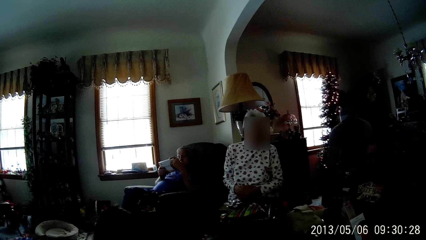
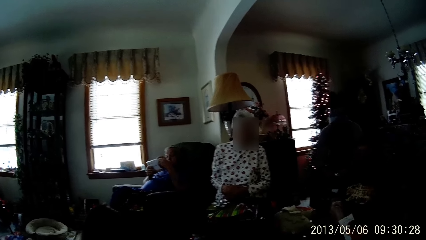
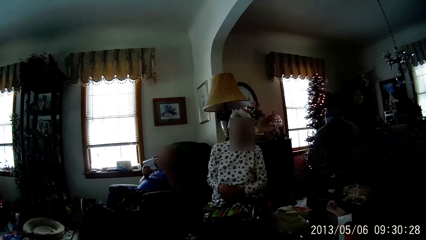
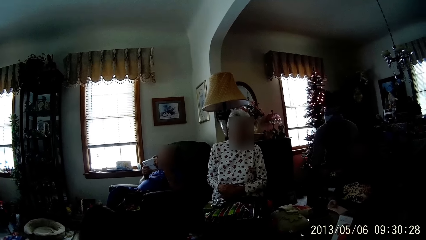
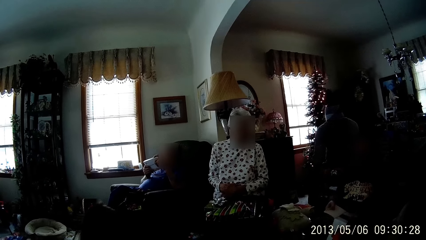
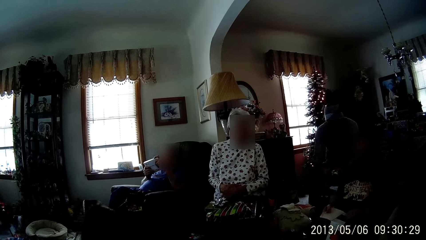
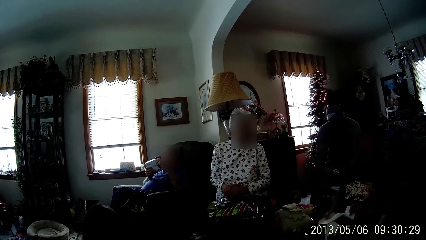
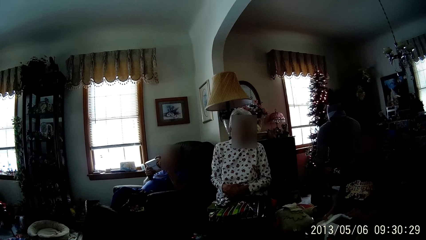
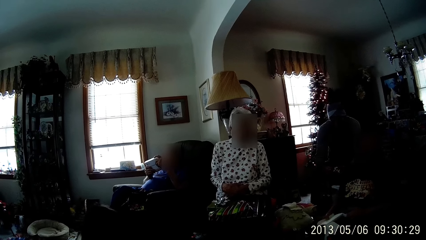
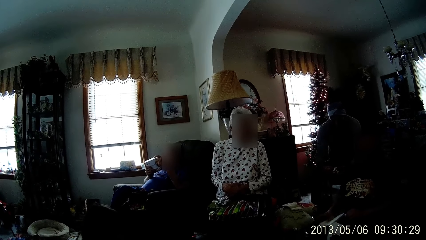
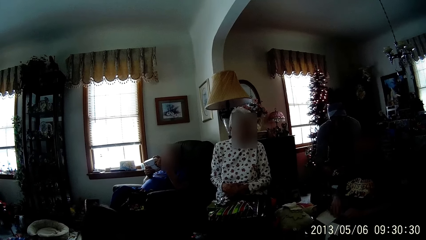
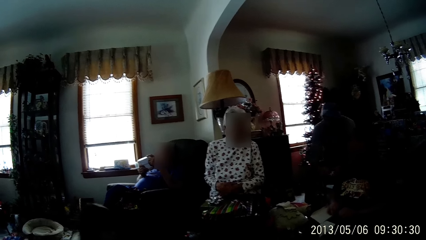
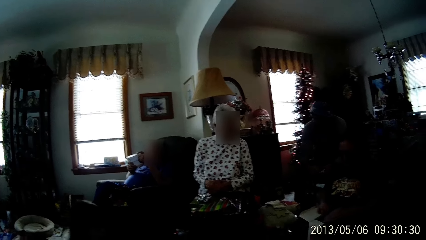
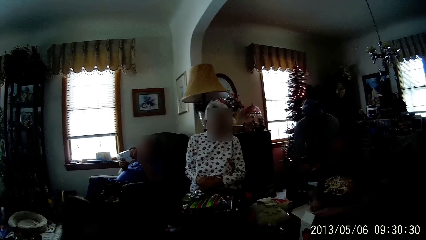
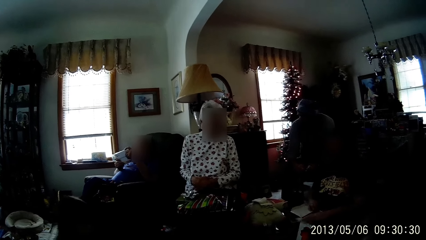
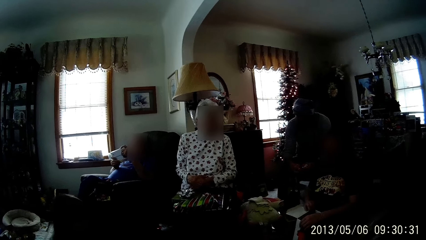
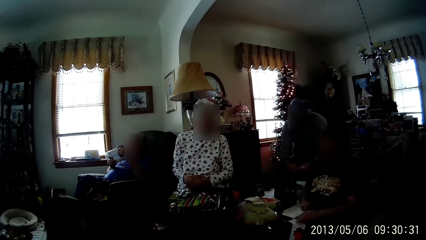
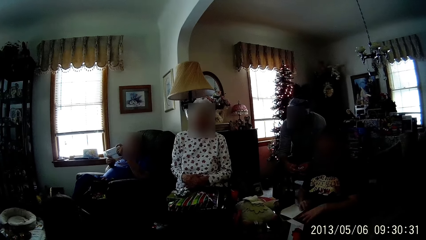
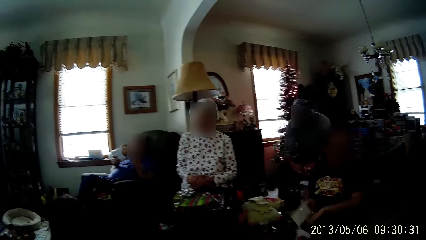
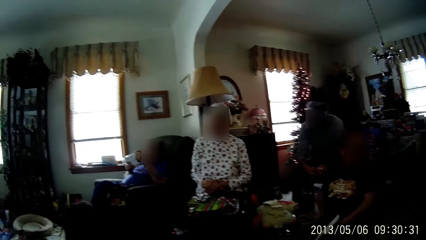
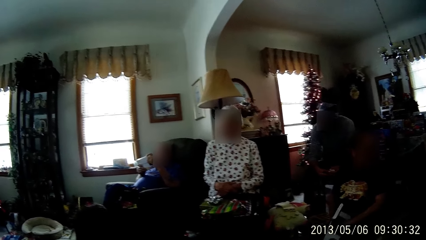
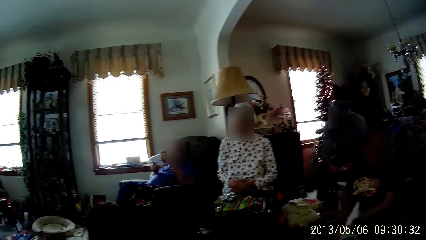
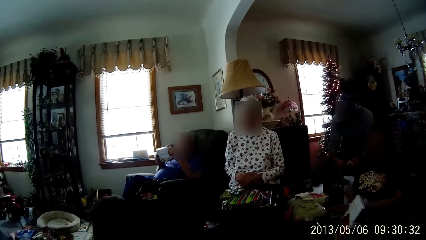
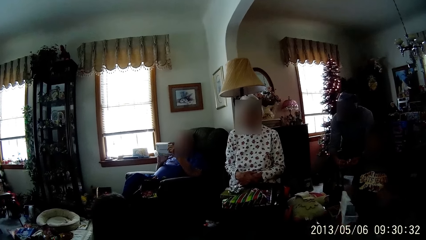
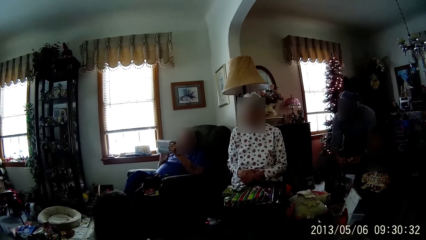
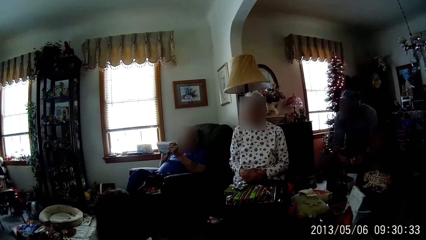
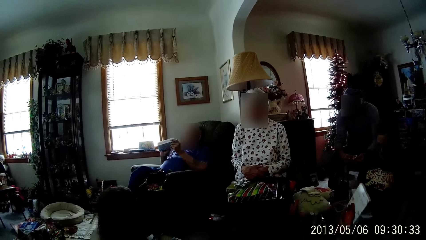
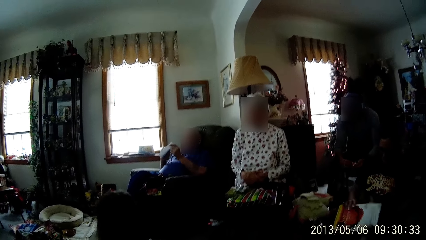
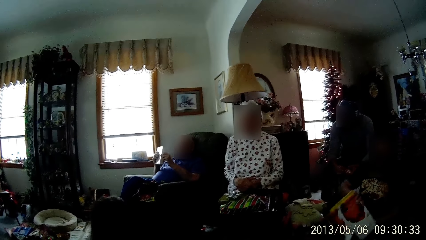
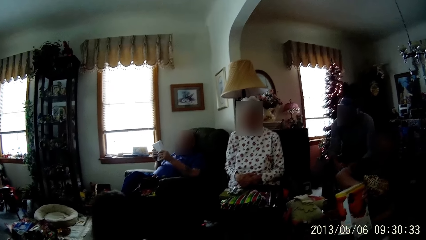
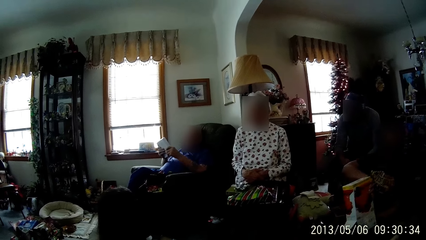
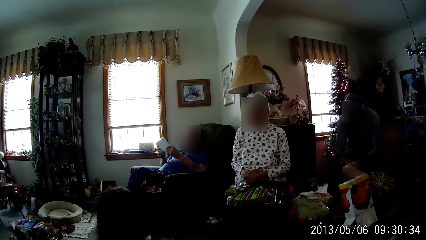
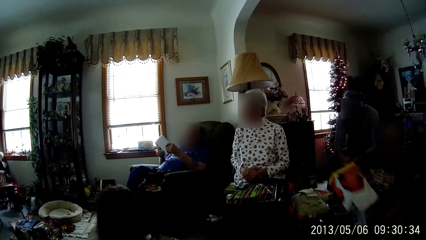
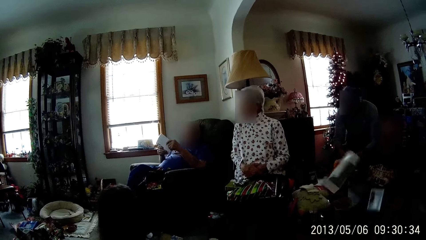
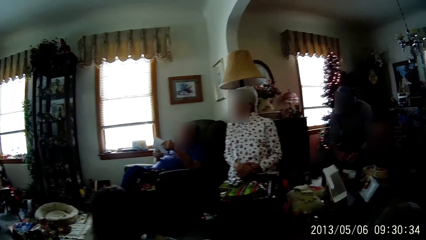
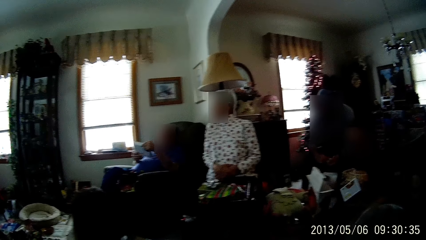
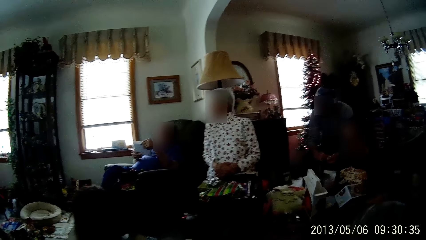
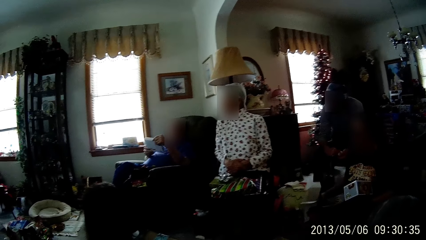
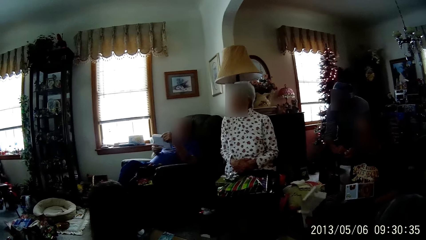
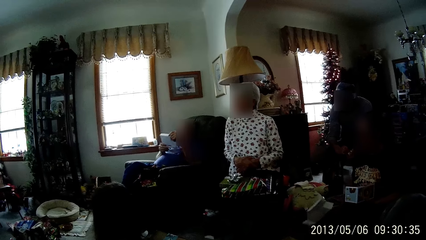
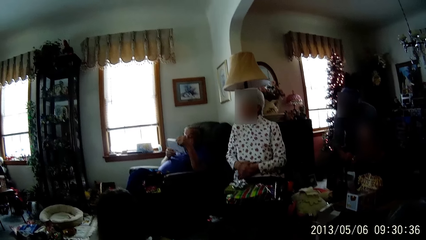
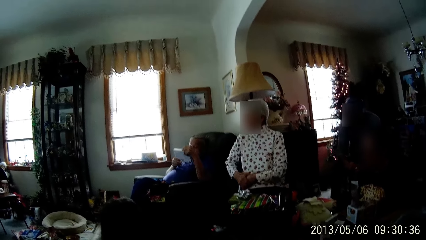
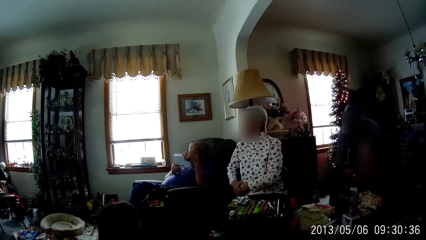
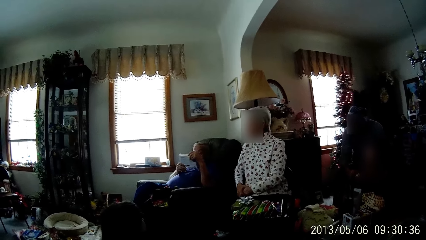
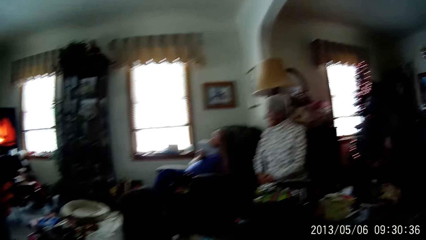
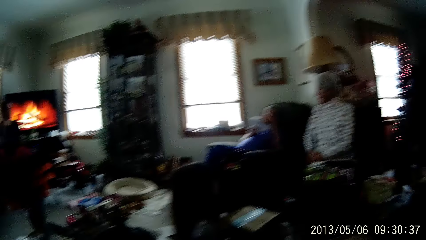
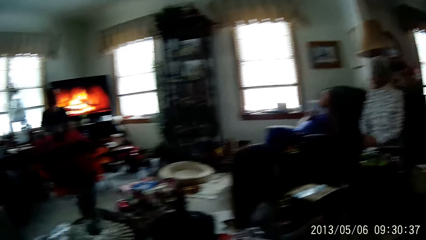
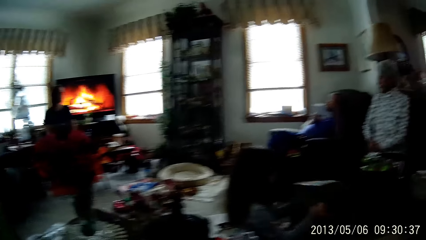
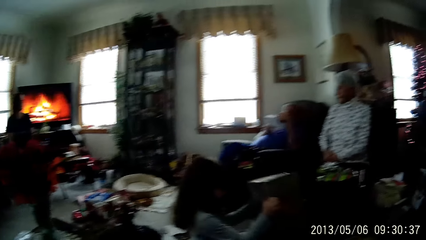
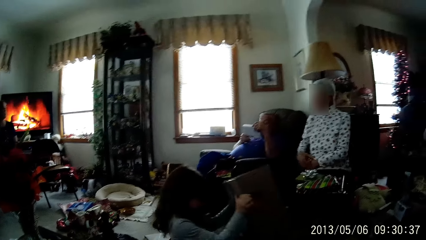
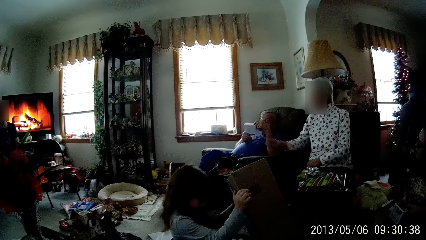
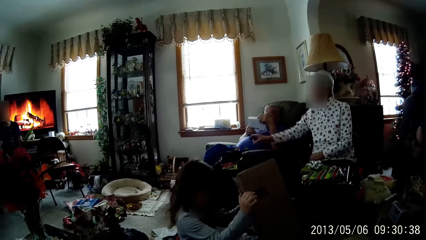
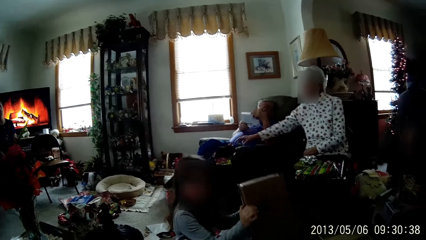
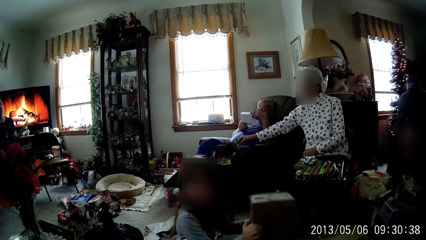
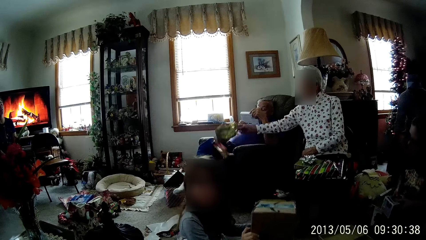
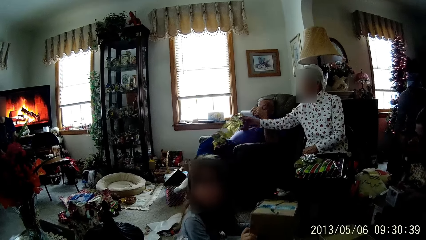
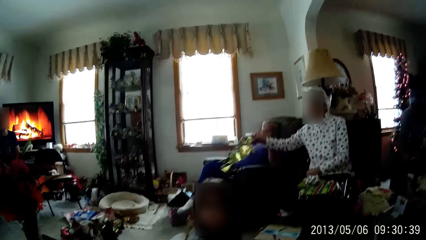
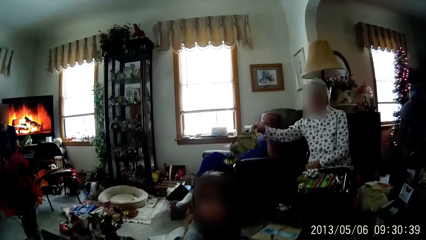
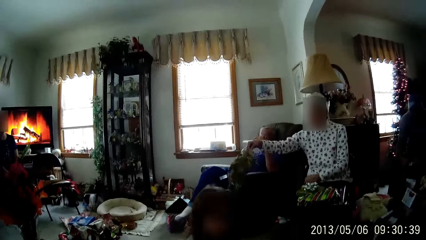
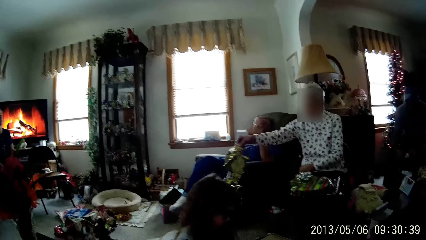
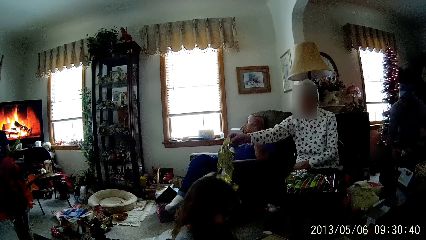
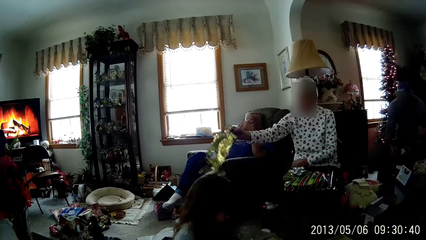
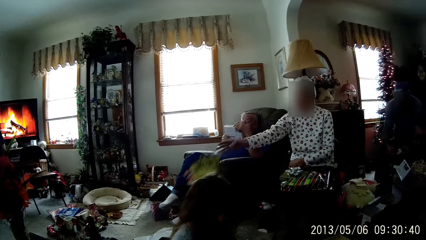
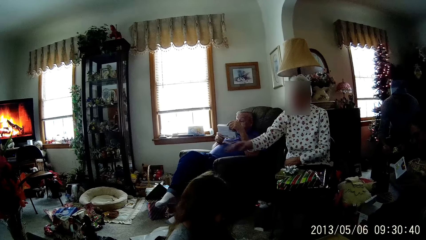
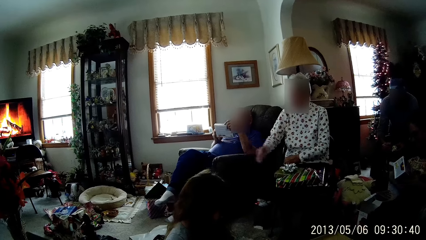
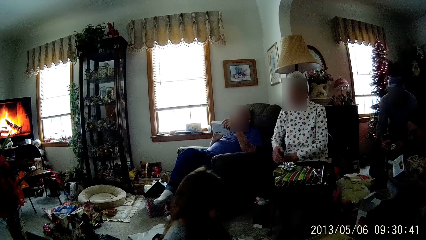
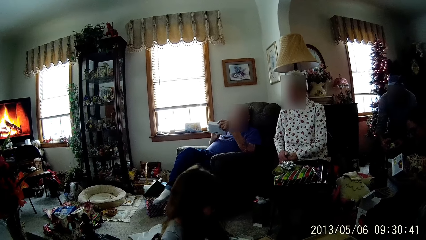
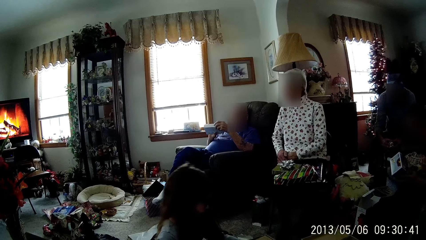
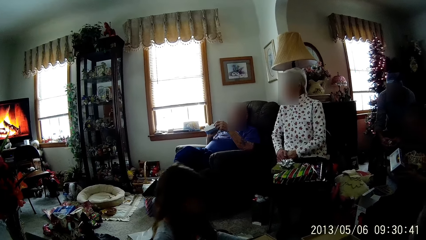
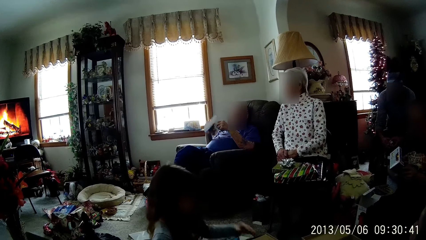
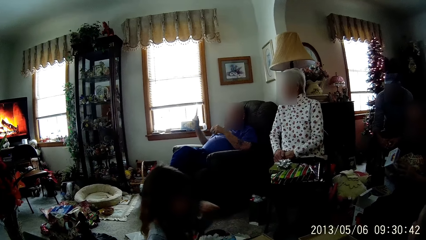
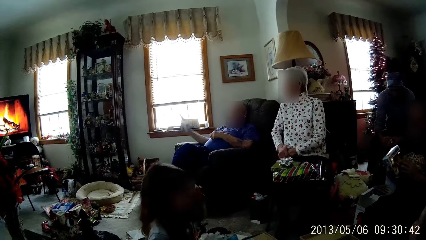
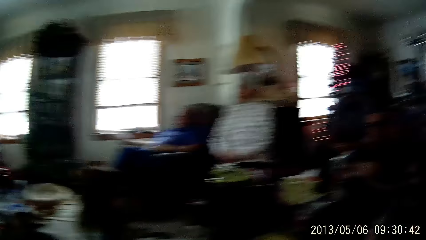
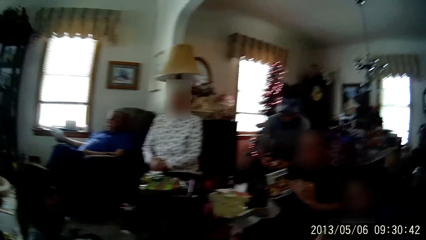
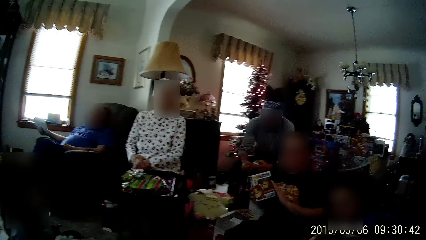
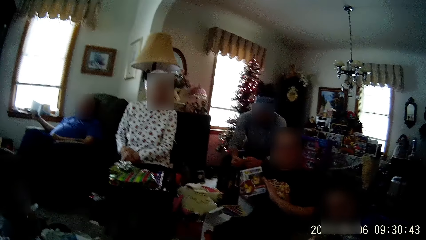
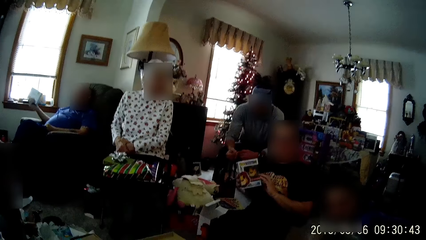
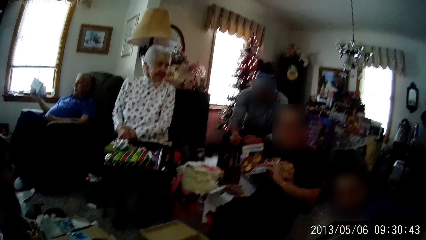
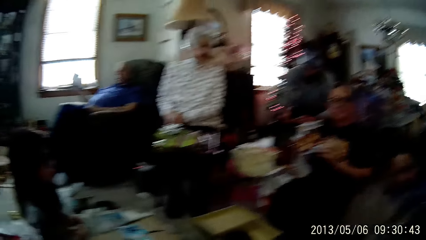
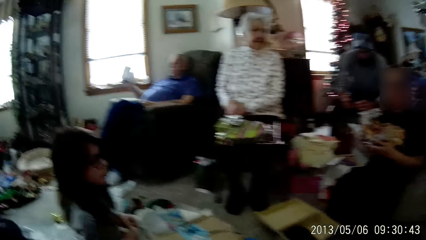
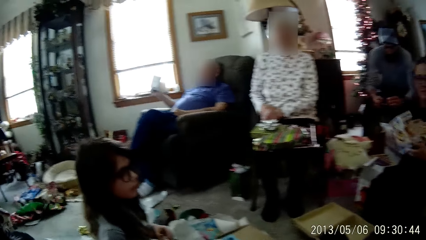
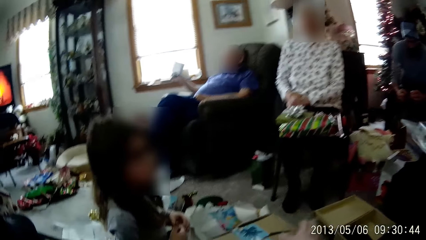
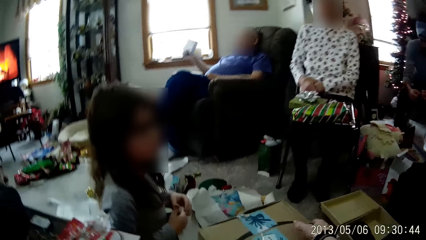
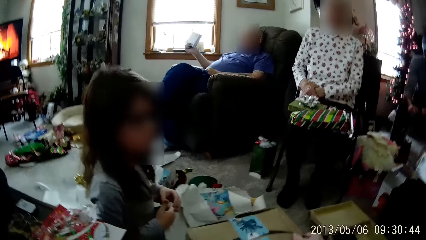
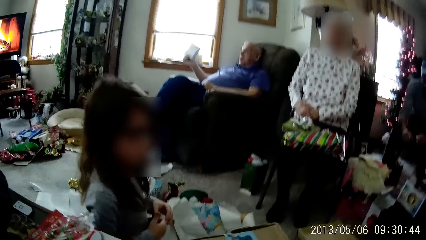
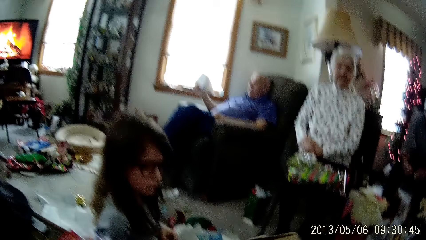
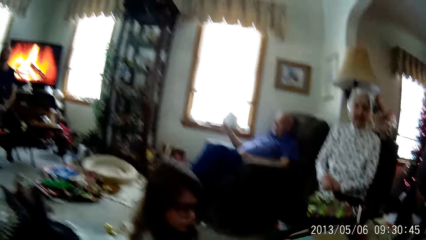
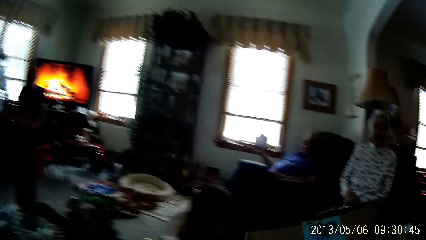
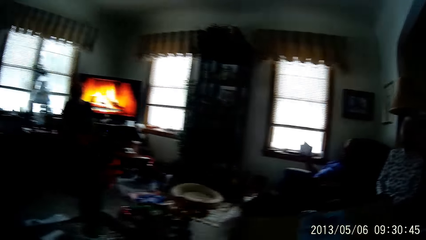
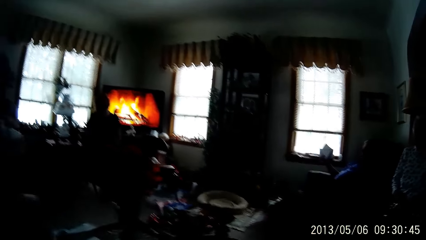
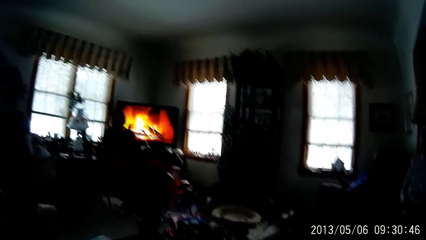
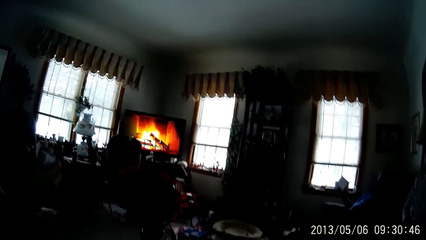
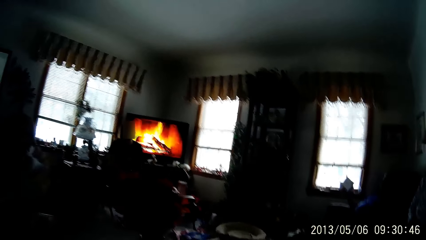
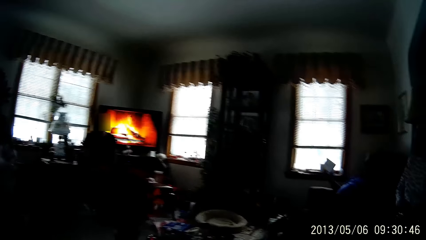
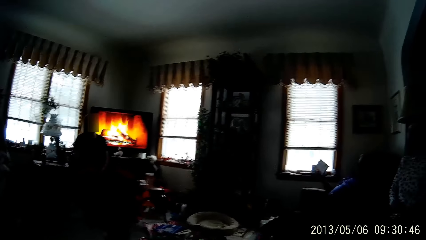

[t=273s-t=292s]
A woman opens the gift box. The woman brings out the toy in the gift box. A person turns a box in their hands. The woman turns a box in her hands. Another person lifts a box on the floor. Another woman picks a wrapper from a chair with her right hand. Another woman throws the piece of wrapping paper on the floor with her right hand. Another woman turns the action figure set around with both hands. The camera wearer picks up the box with both hands.
